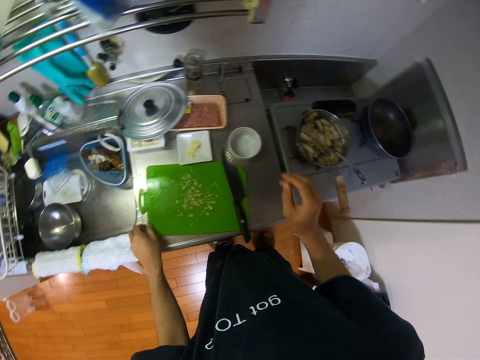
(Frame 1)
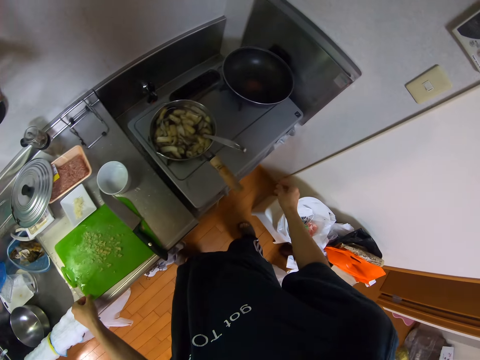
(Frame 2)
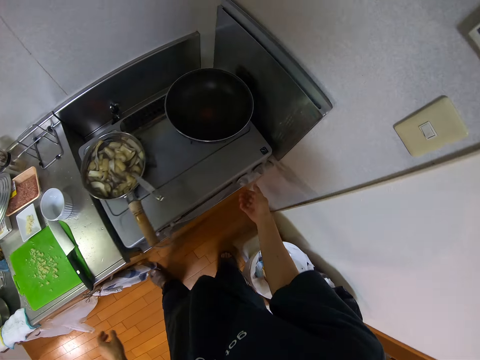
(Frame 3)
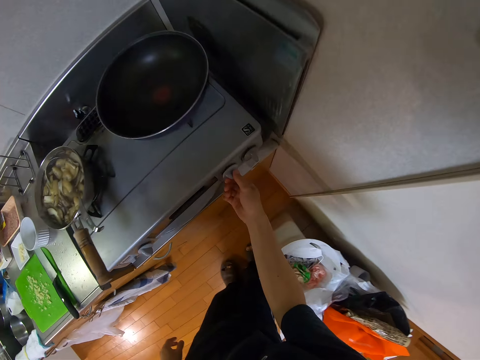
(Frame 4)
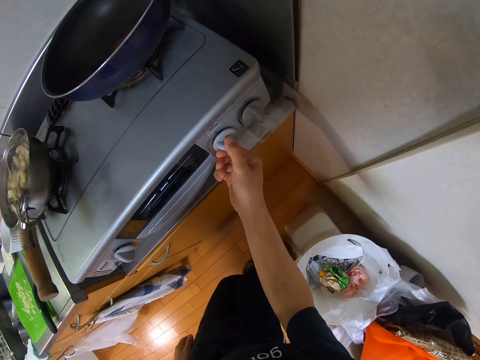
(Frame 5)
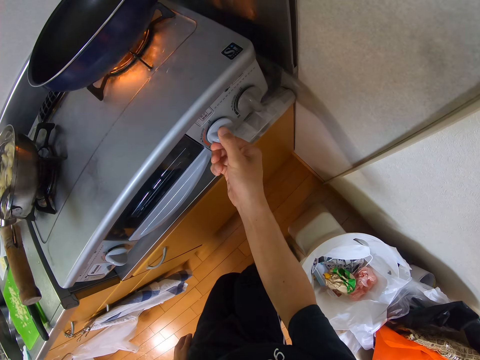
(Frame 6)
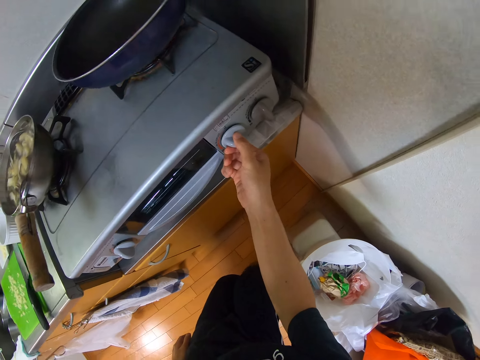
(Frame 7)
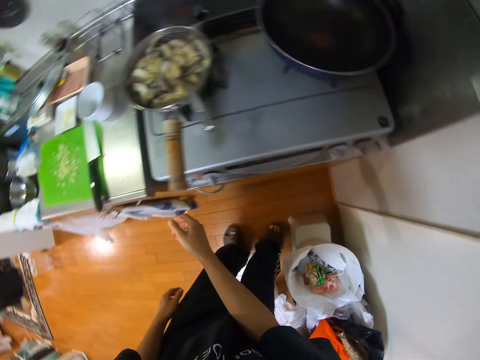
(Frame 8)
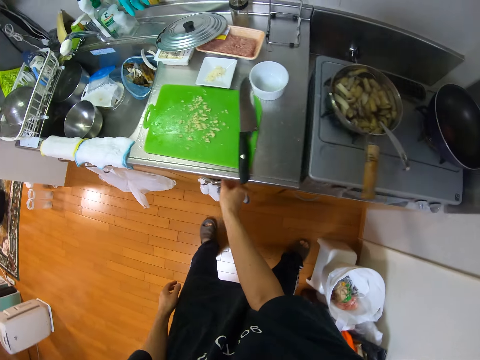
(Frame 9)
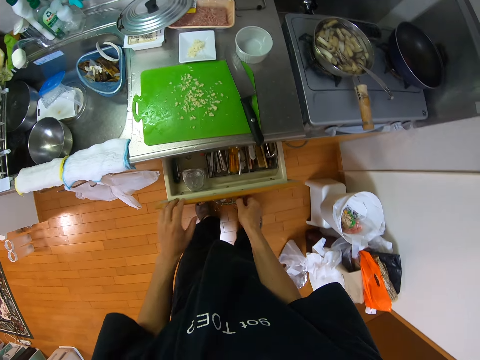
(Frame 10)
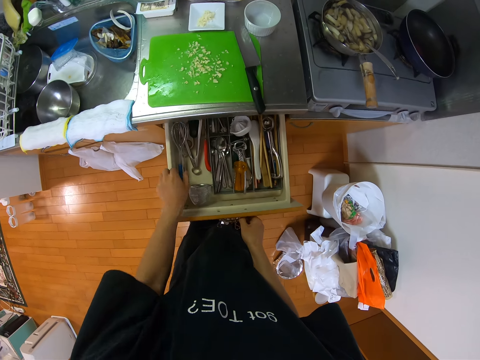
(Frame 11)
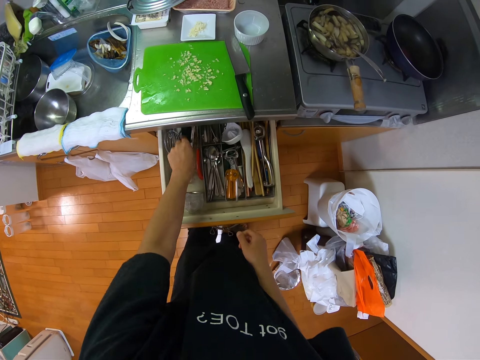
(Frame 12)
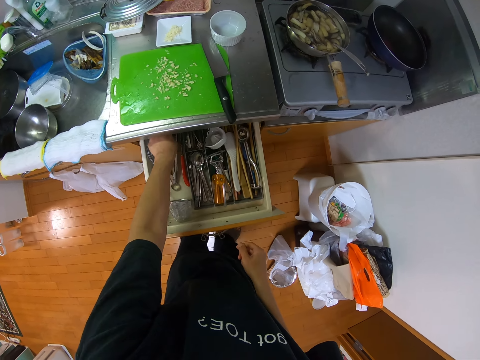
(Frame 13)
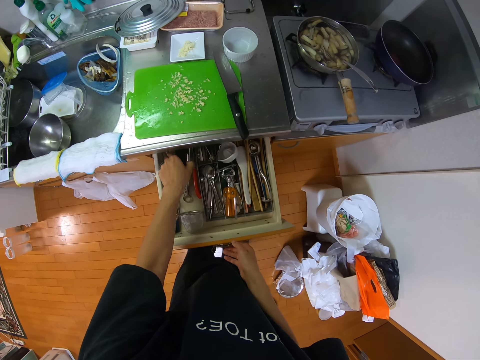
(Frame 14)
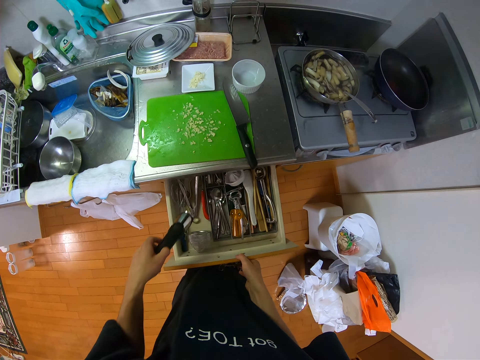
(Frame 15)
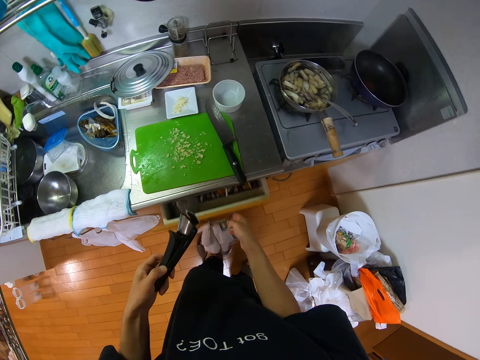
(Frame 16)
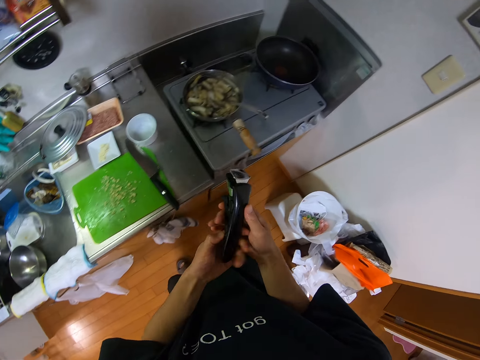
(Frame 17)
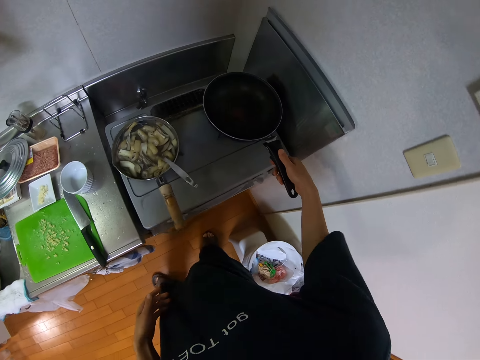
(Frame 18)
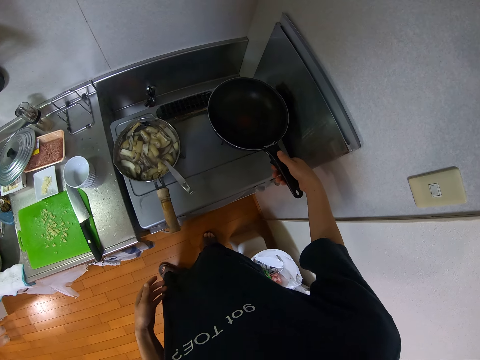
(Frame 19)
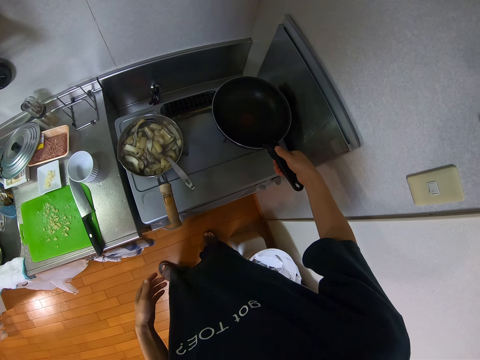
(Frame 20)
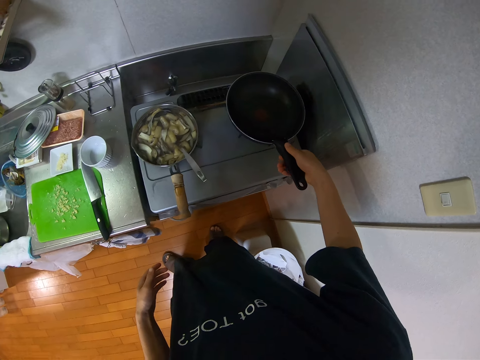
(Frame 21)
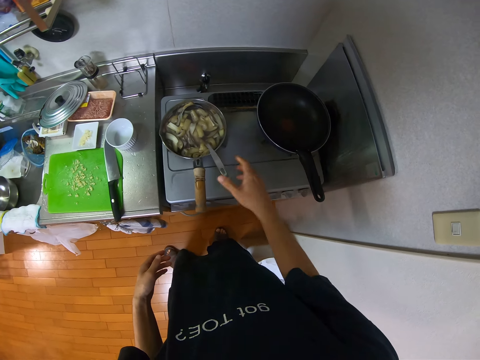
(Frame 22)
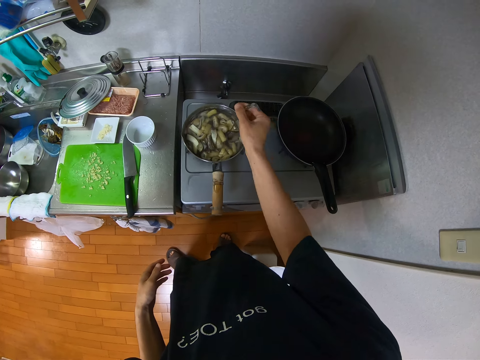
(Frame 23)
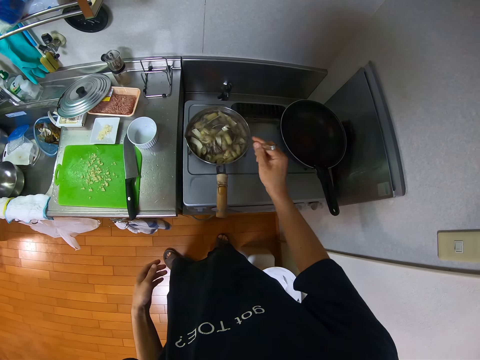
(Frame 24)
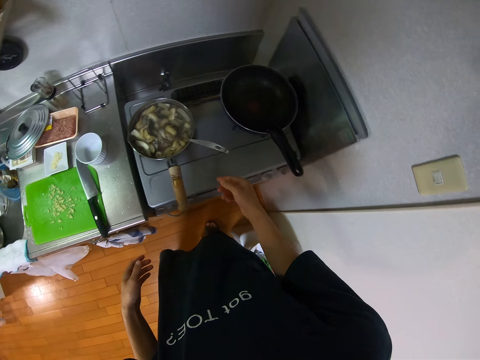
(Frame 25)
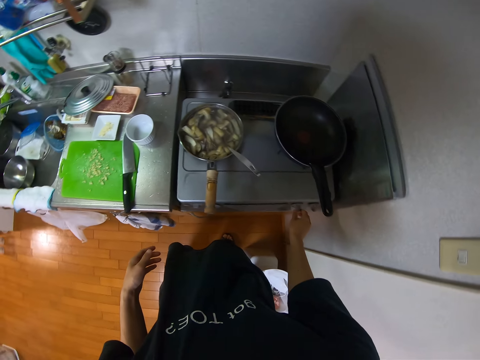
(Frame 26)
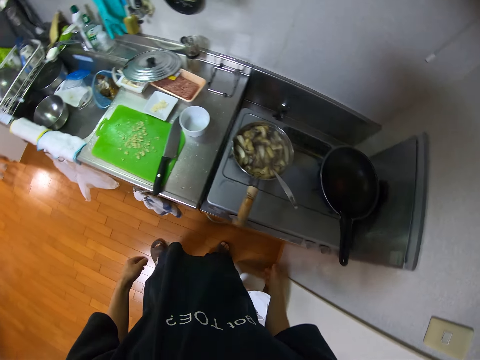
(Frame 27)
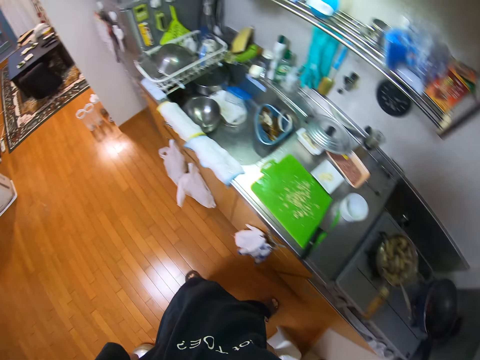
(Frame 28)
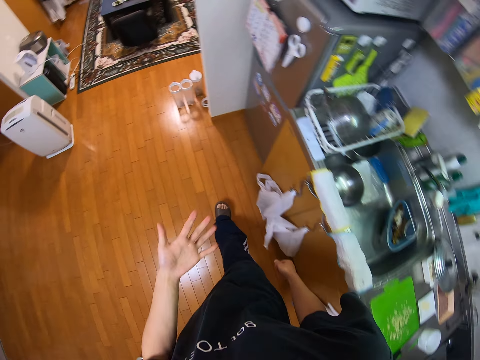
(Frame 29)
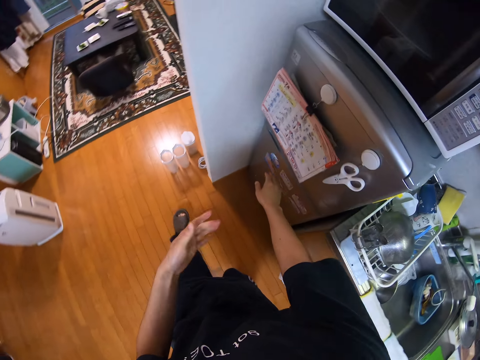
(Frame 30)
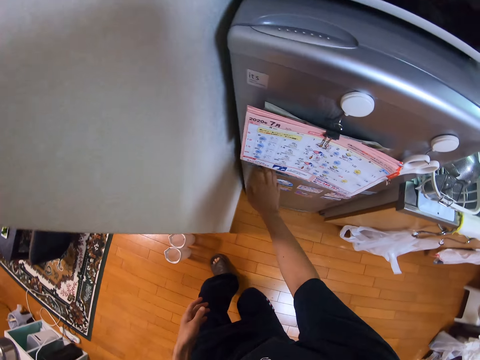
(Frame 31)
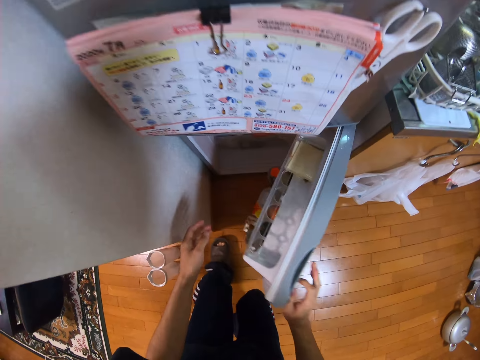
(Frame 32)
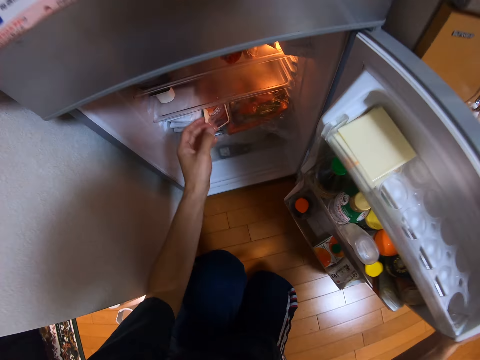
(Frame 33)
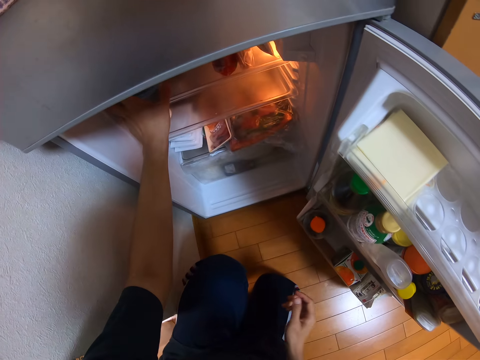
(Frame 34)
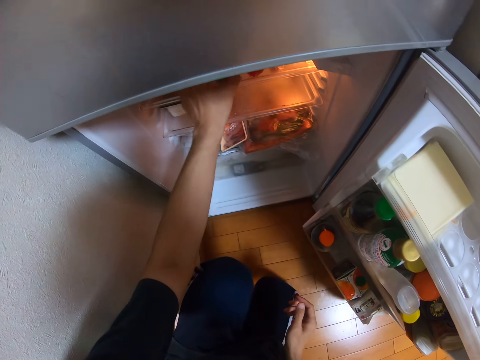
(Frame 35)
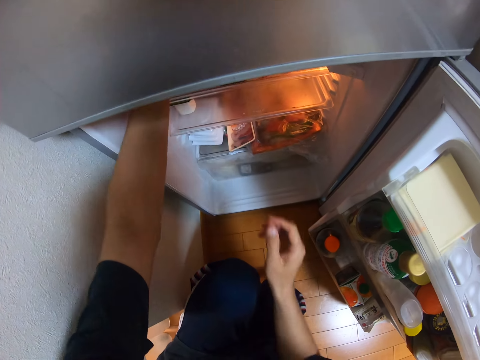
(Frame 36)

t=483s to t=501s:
The camera wearer touches the chopping board. She turns the knob on the gas cooker with her right hand. She pulls out a drawer in the kitchen. She touches the drawer. She picks up a pot handle from the drawer with her left hand. She shuts the drawer. She passes the handle to the right hand. She attaches the handle to the pot on the gas cooker. She touches the spoon. She stirs the food in the frypan with the spoon. She turns the knob on the gas cooker with her right hand. She walks towards the fridge in the kitchen. She opens the fridge. She squats. She moves the plastic dish.

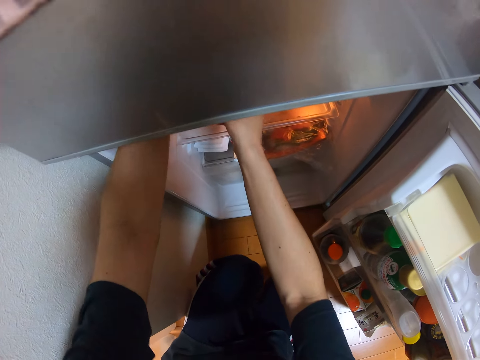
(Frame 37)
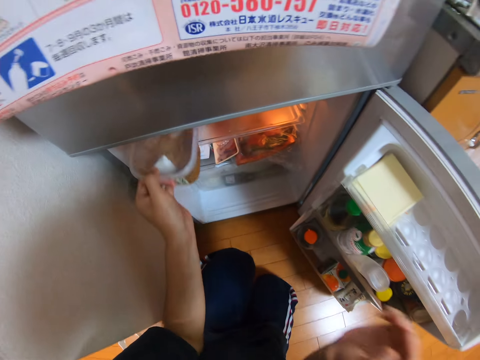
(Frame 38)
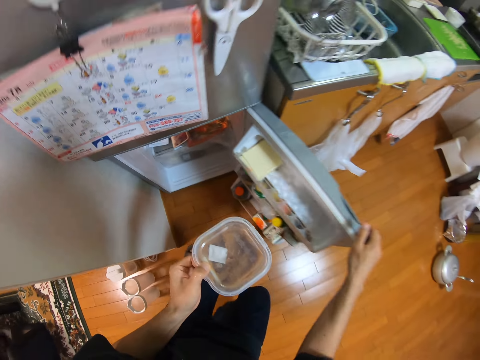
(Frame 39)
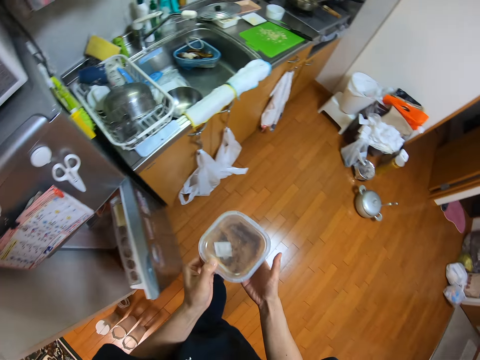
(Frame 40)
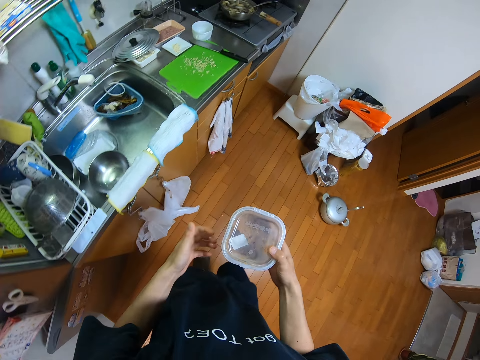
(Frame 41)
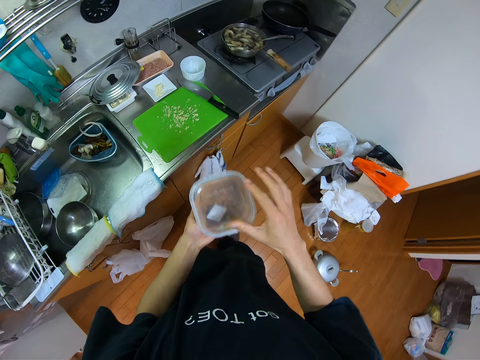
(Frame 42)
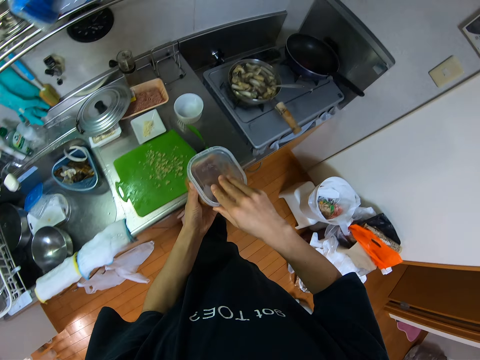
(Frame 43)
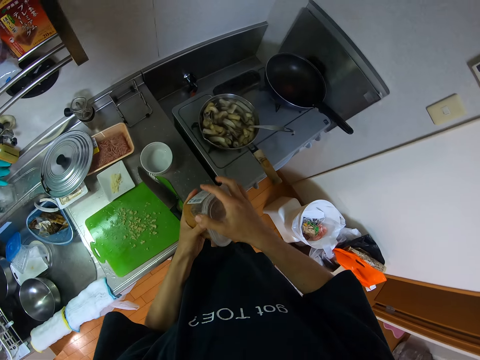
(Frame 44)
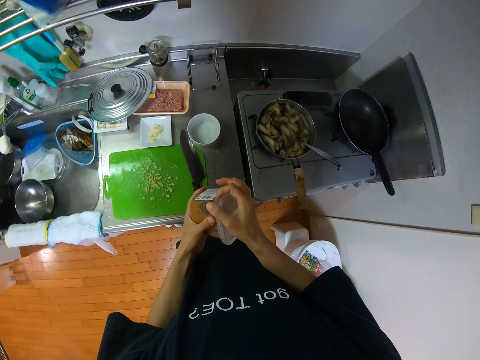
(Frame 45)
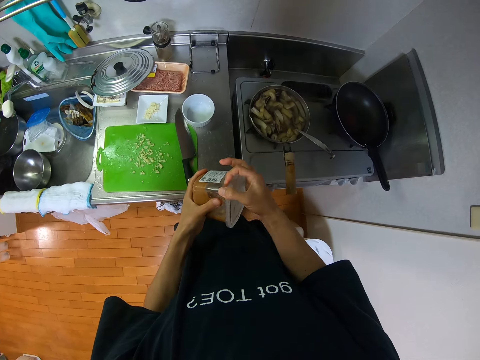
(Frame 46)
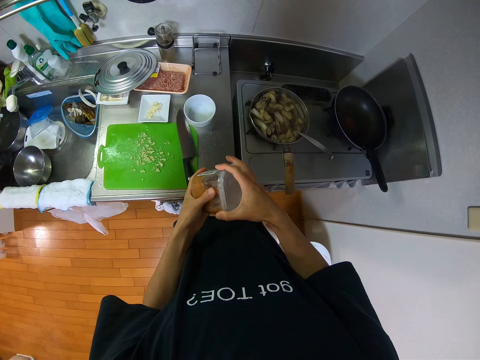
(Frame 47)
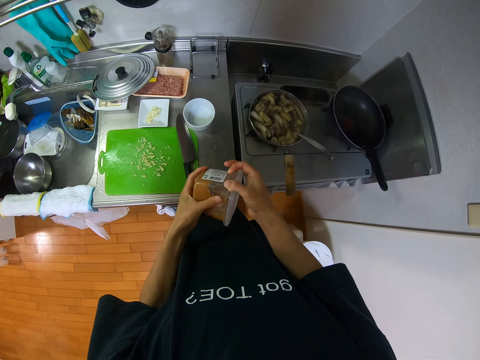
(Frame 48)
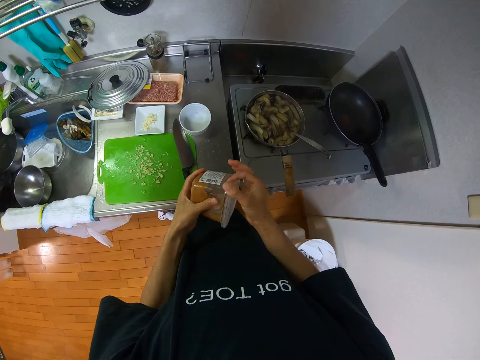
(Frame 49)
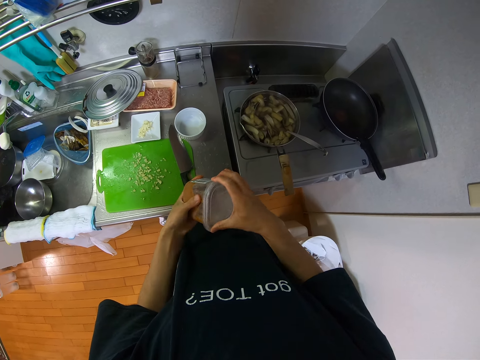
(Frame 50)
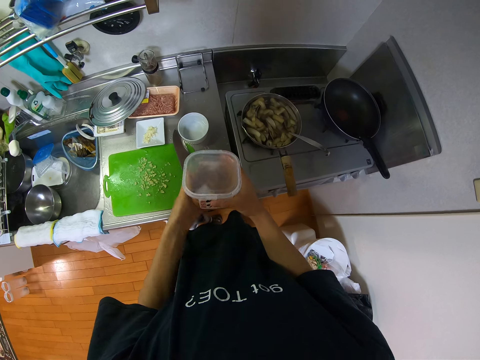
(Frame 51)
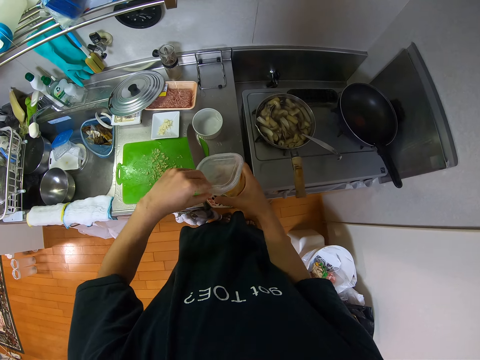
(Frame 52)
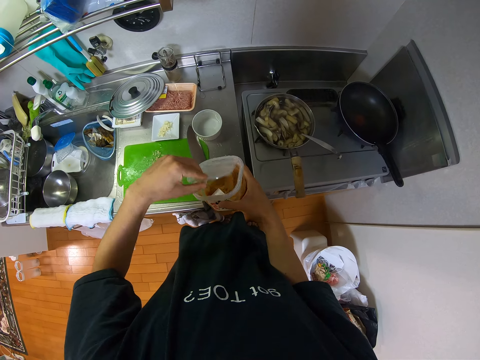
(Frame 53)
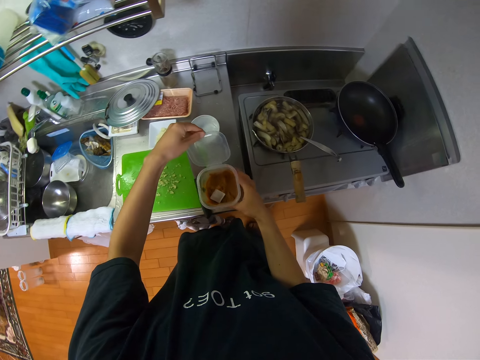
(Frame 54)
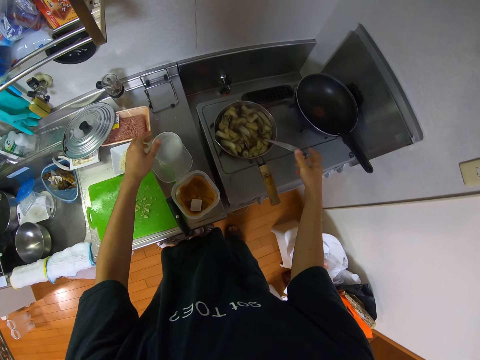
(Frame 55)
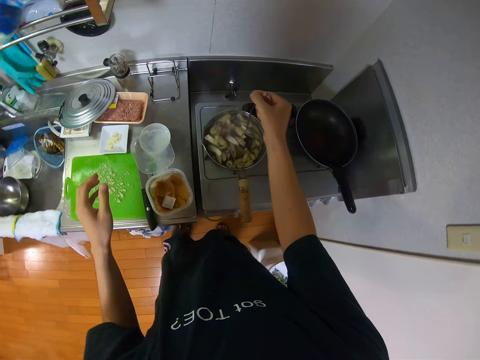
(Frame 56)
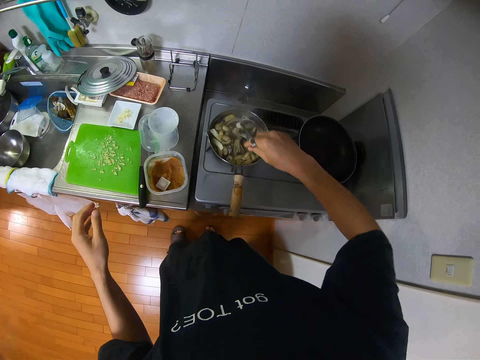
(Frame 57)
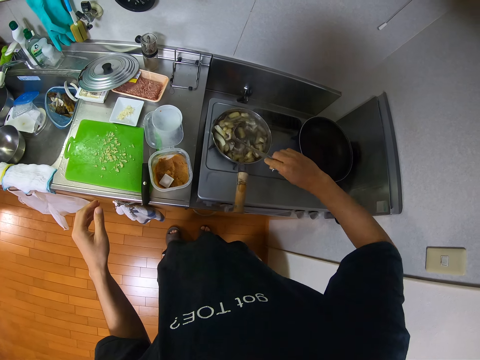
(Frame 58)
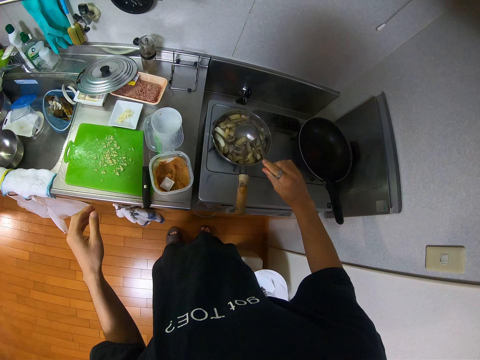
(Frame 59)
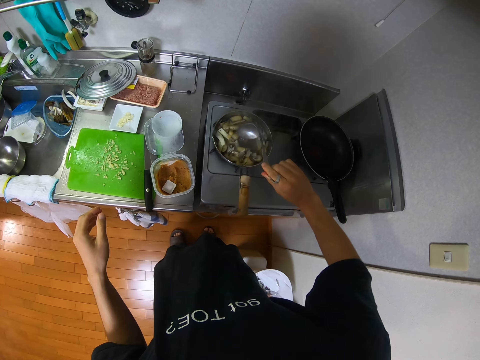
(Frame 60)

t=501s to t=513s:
The camera wearer picks up a container or plastic dish from the fridge with her left hand. She stands up and shuts the fridge. She steps forward. She passes the plastic dish to the right hand, passes the plastic dish to the left hand, and opens the plastic dish. She passes the plastic dish to the right hand. She removes the lid of the container. She drops the container on the cabinet. She picks up the spoon. She stirs the food in the frypan with the spoon.
